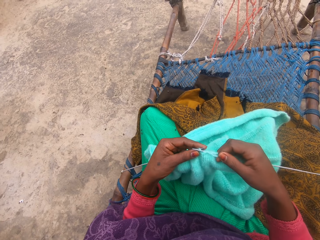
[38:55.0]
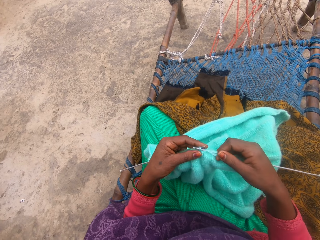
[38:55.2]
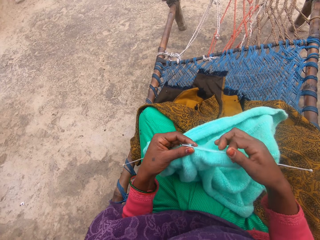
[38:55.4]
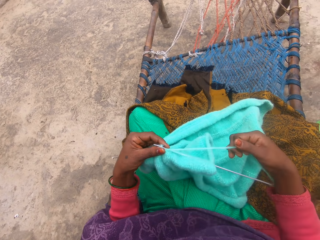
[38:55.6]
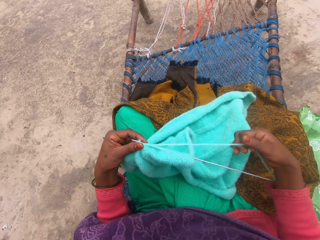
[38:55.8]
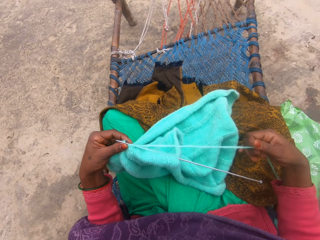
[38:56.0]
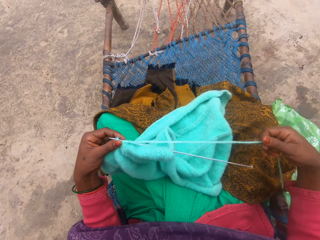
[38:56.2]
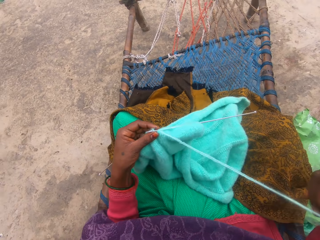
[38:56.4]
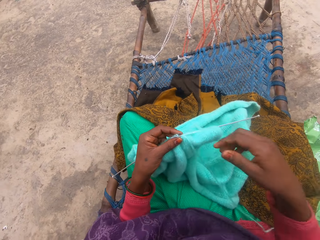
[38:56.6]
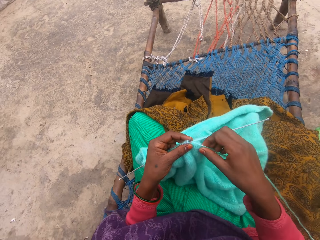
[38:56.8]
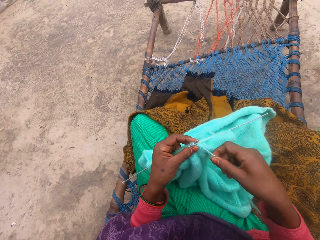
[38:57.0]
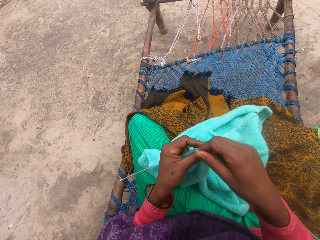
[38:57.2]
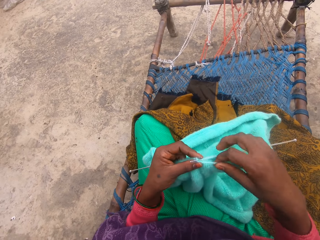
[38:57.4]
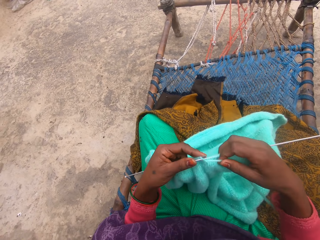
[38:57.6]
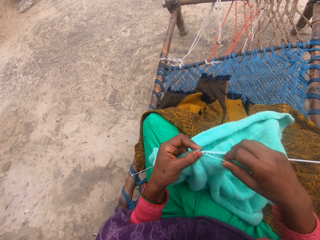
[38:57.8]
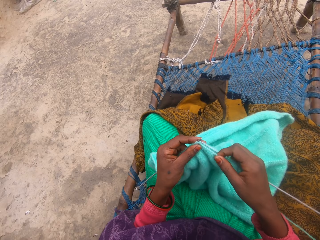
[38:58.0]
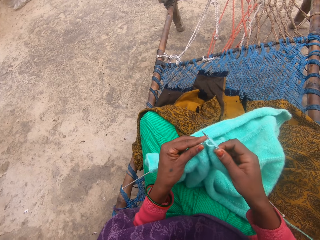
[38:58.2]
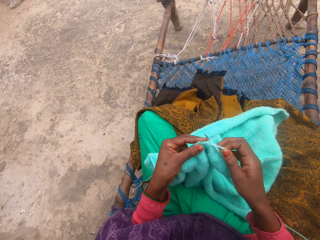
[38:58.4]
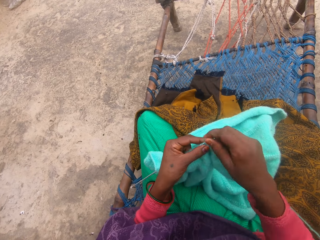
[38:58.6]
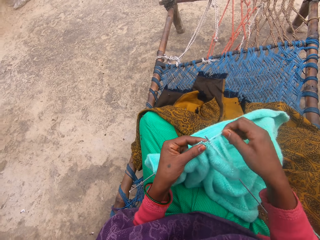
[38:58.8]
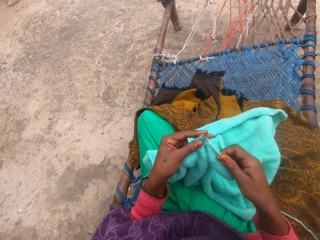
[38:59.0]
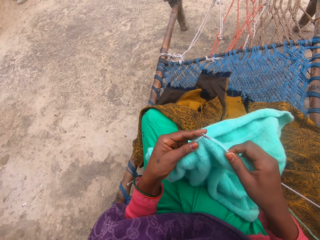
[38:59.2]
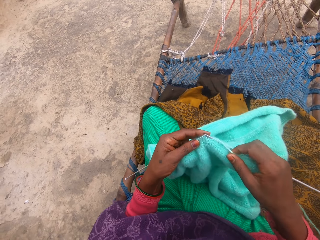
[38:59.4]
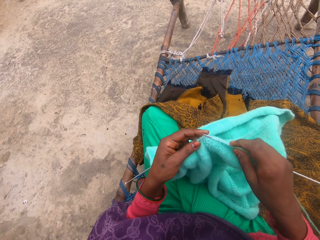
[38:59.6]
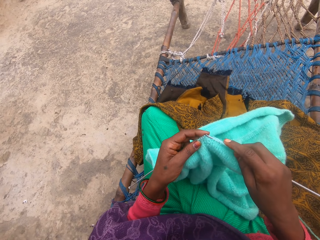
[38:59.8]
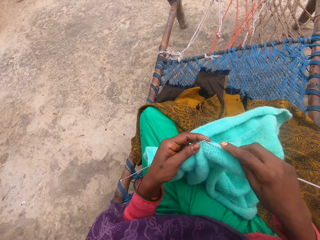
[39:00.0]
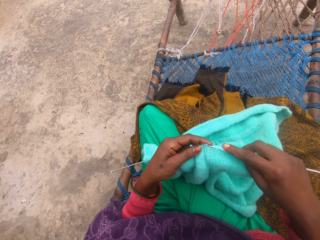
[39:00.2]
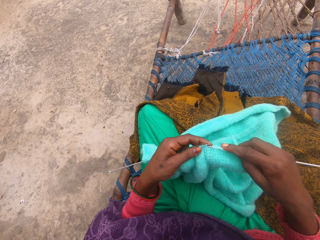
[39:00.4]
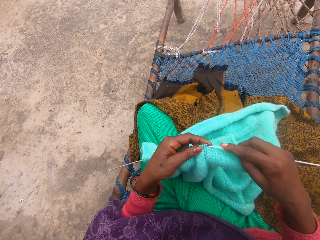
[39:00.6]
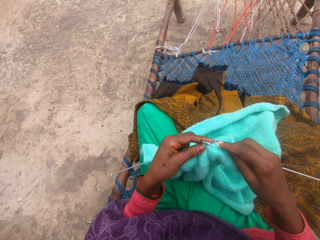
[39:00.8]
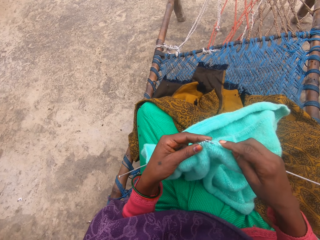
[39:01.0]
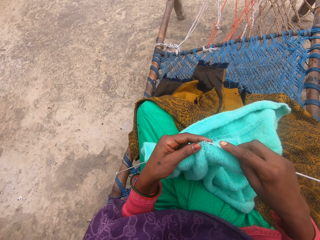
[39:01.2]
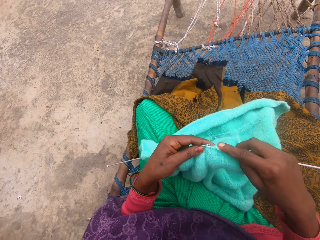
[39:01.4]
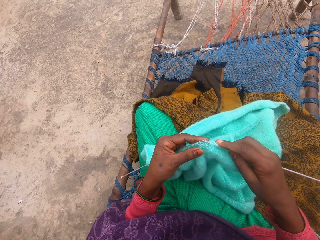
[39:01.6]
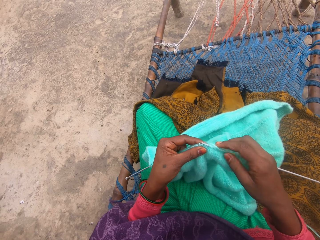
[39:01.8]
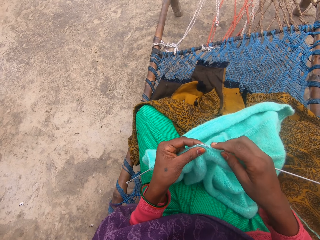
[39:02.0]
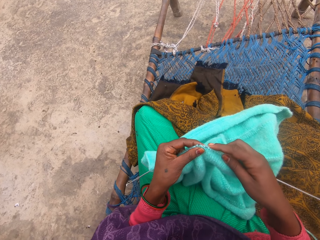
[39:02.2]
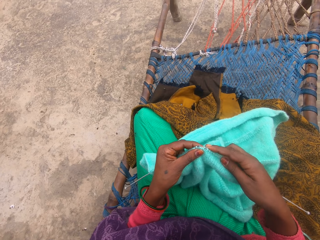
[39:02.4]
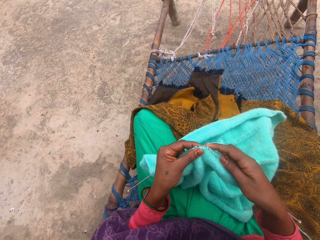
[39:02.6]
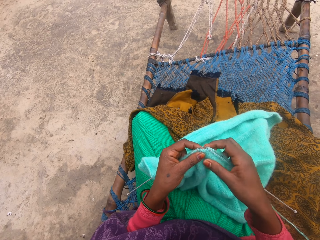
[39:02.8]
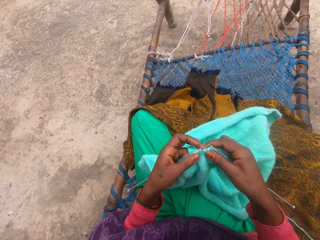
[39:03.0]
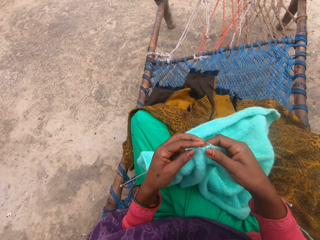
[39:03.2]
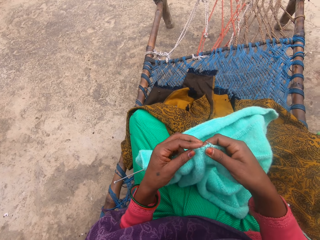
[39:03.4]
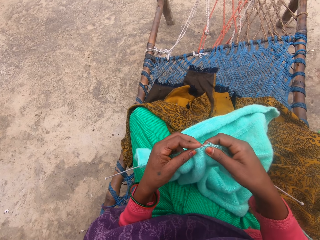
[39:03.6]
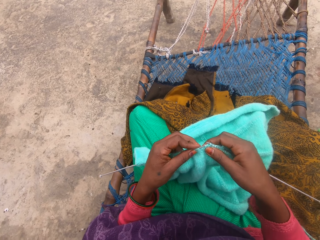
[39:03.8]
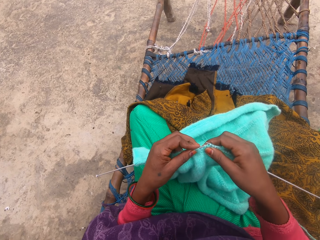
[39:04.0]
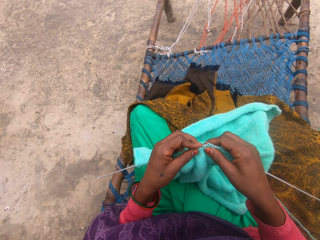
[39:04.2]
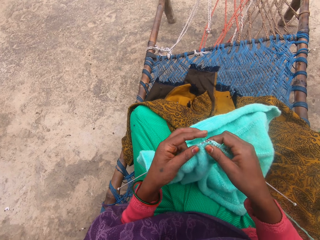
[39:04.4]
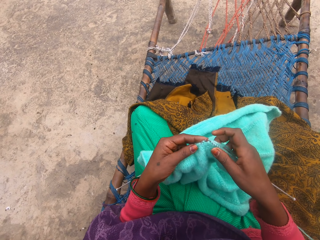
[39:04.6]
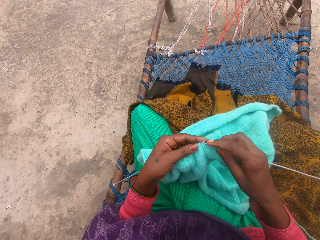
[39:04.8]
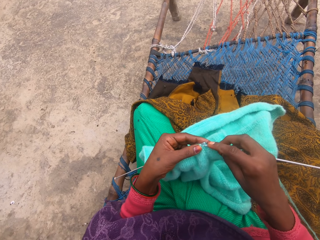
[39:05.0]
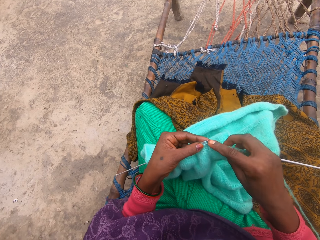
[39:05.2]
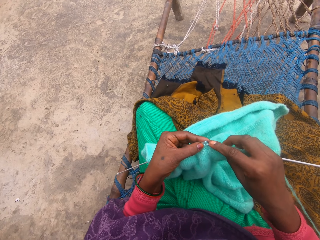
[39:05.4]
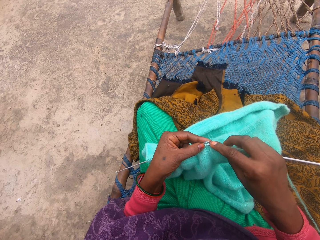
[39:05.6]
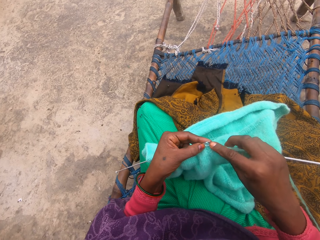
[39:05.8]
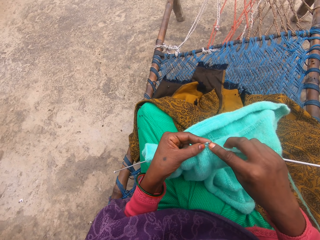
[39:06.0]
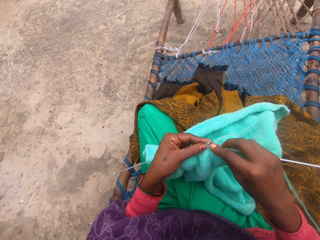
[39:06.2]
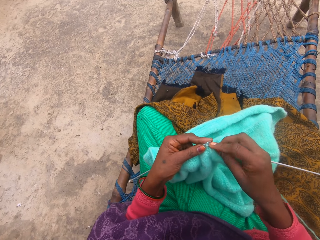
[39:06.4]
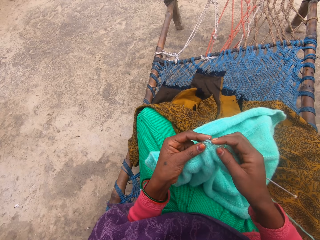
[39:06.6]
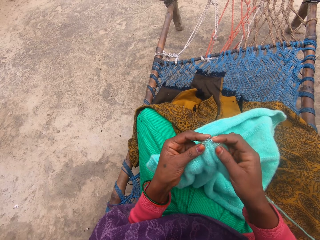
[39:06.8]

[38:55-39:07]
The camera wearer straightens the rope. They knit the material.

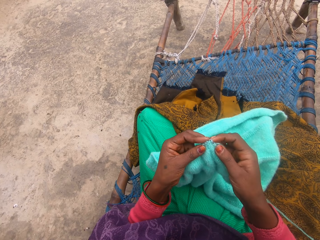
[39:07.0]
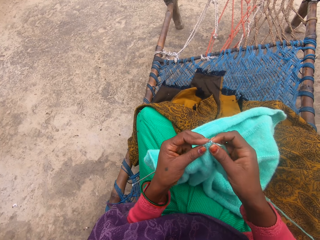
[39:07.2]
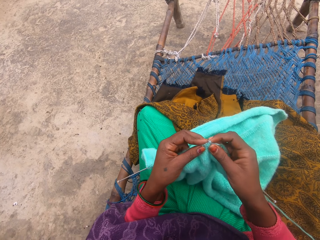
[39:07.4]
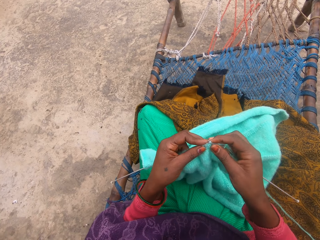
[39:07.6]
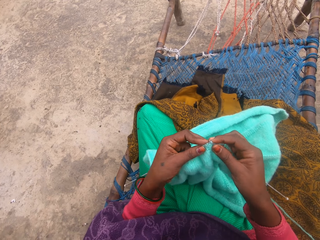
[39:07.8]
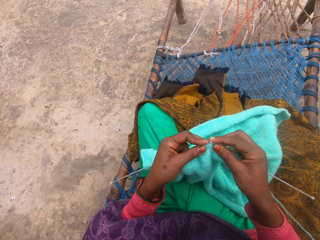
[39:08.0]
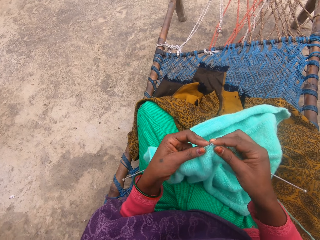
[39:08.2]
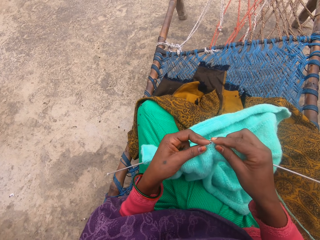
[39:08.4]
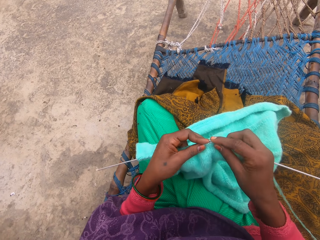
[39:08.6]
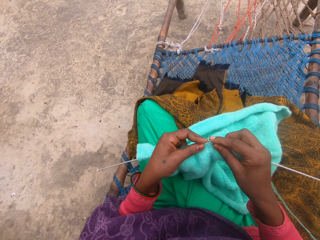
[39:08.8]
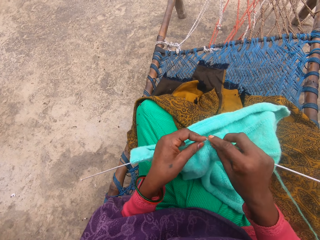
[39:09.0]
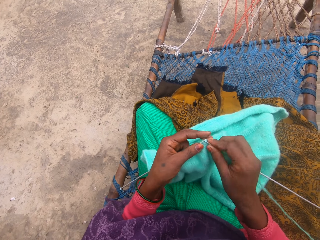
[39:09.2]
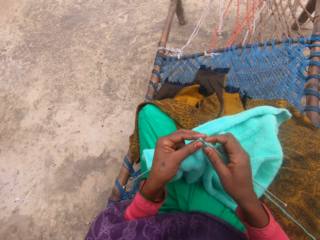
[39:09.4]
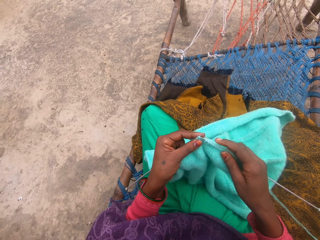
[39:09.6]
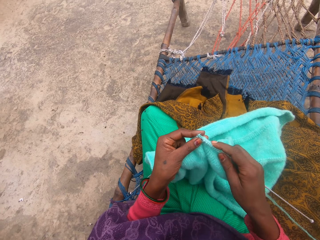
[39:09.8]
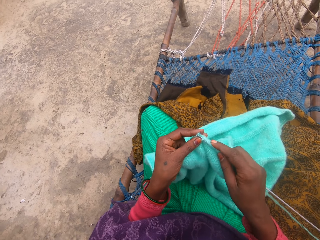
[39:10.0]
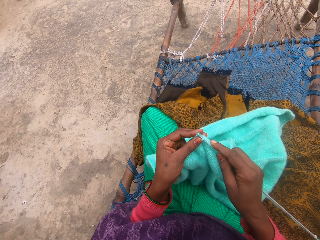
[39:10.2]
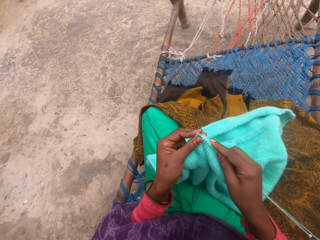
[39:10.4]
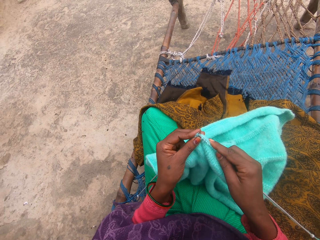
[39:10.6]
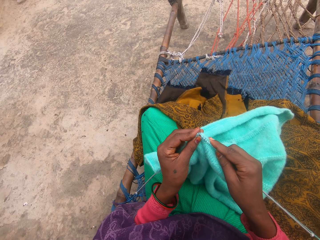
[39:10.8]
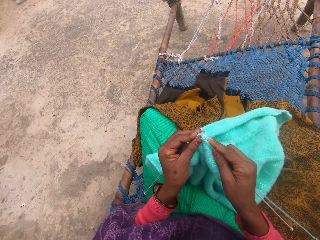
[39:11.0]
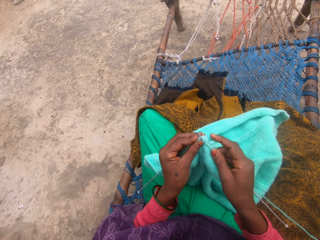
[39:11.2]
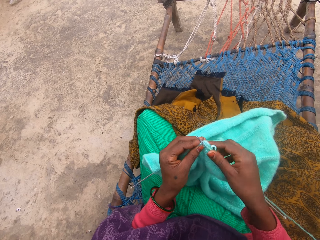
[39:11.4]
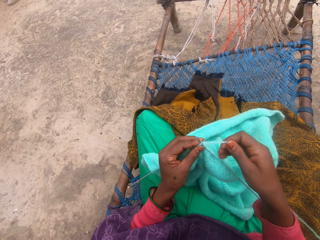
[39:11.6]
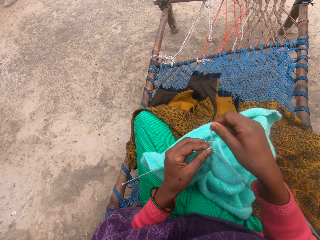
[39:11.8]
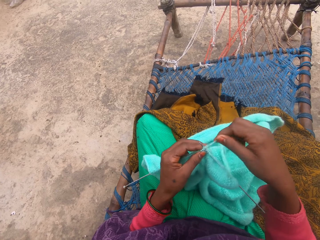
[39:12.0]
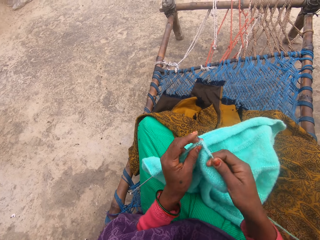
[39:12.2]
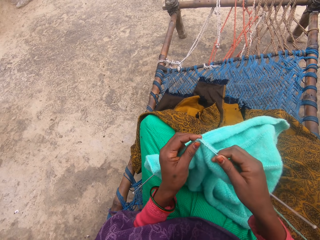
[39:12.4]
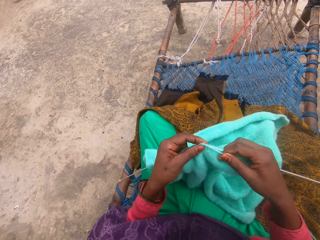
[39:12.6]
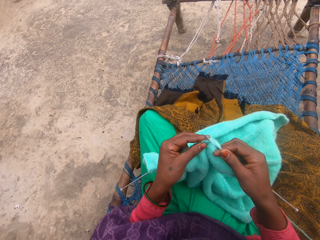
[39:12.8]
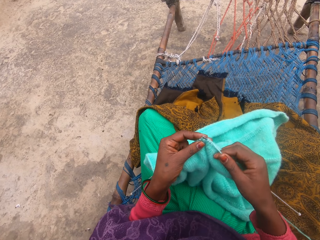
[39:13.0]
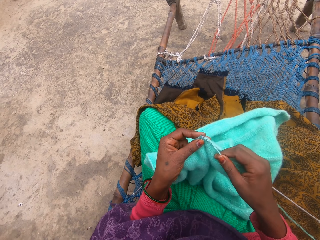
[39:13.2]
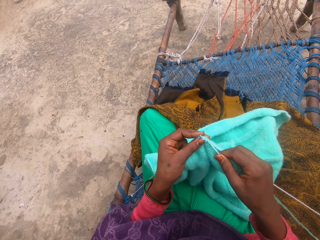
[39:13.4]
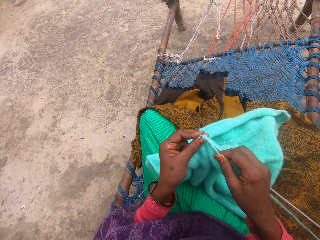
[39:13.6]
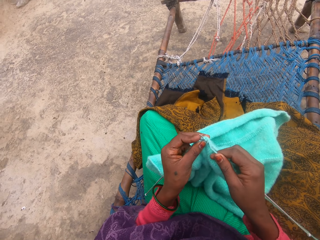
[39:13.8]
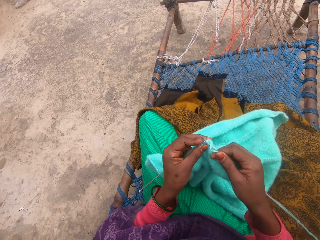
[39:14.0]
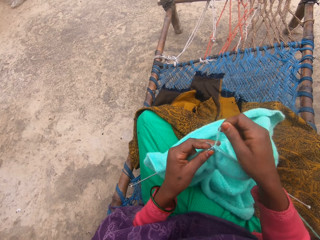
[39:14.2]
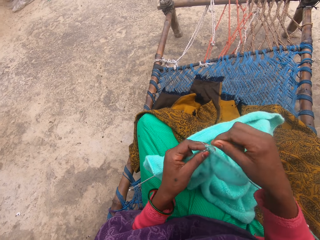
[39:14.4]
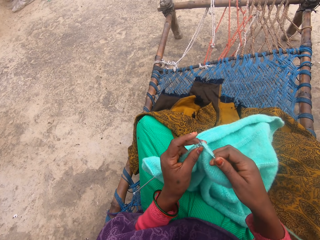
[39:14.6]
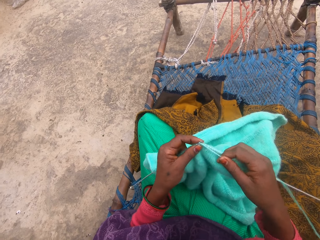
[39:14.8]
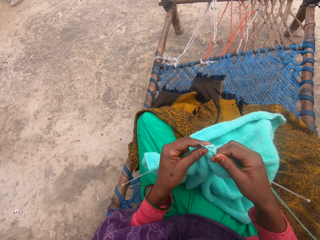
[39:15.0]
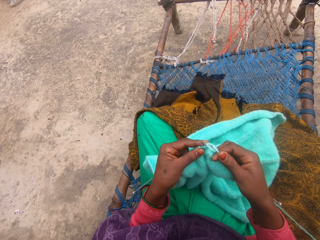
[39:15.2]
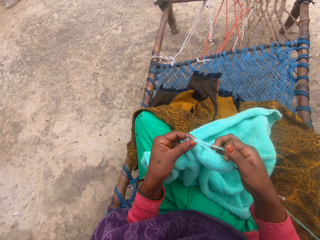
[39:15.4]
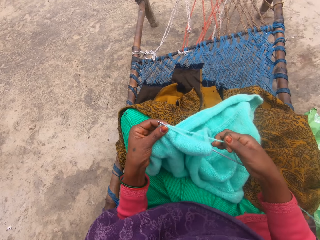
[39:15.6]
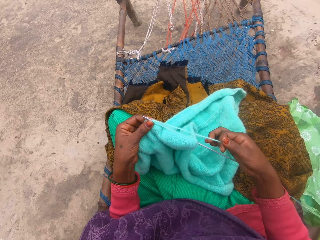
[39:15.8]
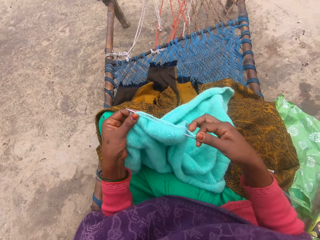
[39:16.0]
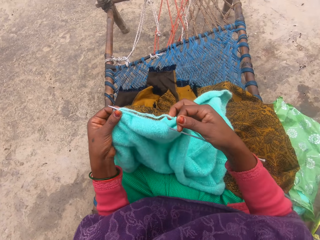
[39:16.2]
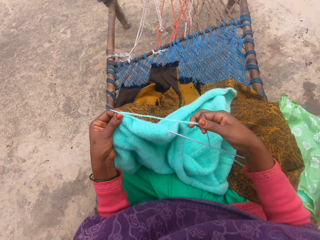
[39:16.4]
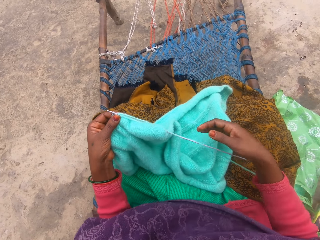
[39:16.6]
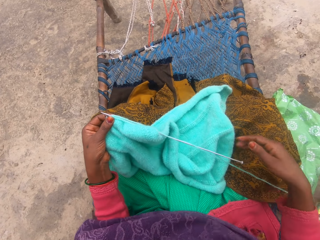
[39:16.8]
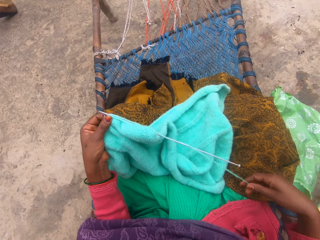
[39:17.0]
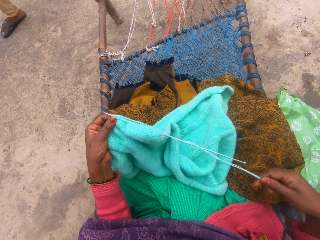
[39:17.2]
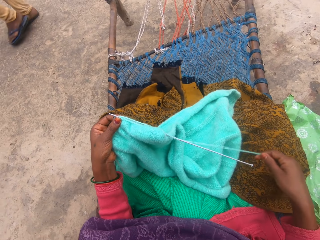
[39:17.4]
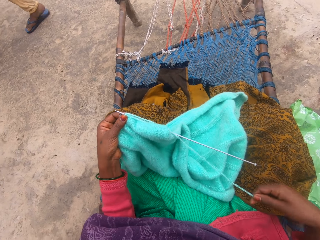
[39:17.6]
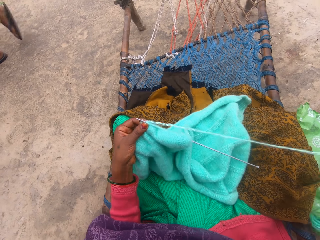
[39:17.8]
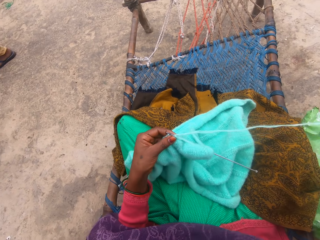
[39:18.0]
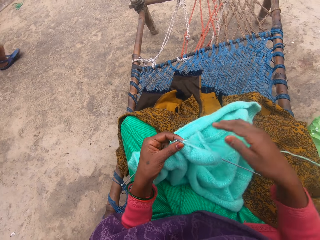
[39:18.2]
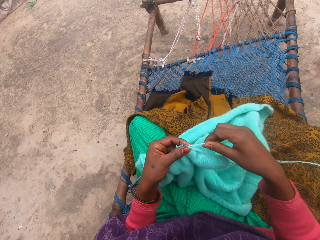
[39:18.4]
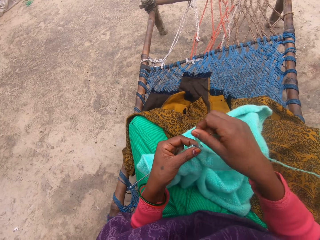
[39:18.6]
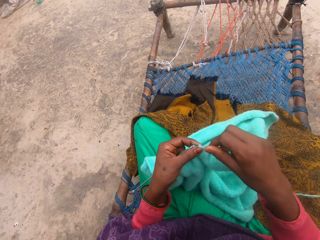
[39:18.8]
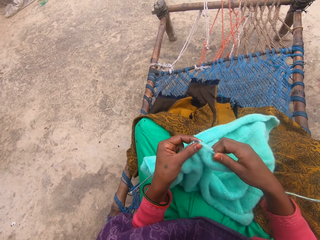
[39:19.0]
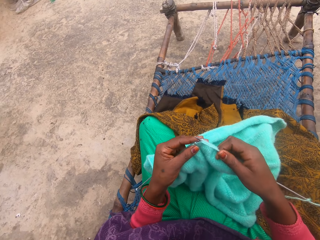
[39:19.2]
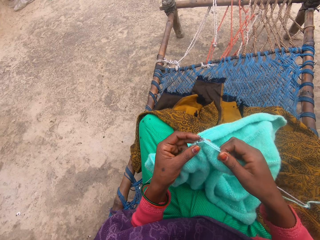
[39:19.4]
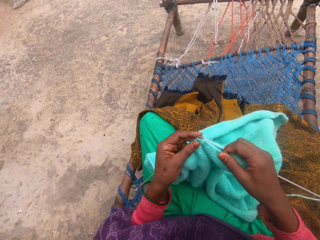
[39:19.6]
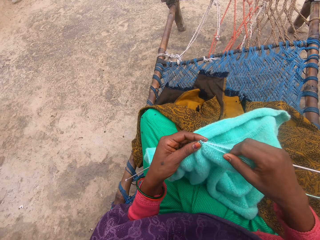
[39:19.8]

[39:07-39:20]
A person walks around. The camera wearer removes the rope from the bottom of the pin.
